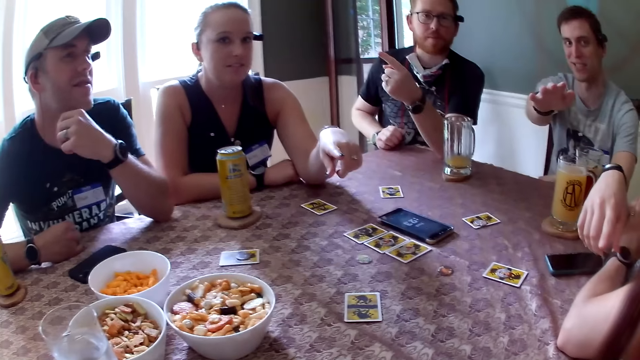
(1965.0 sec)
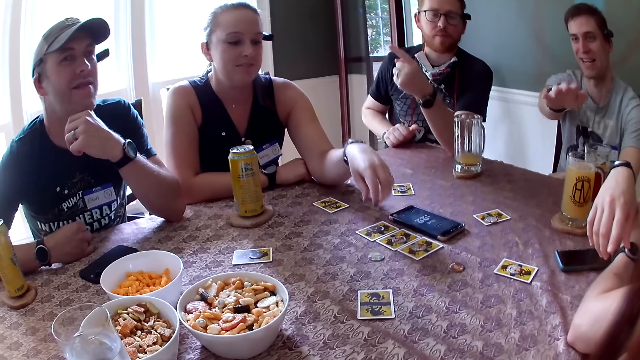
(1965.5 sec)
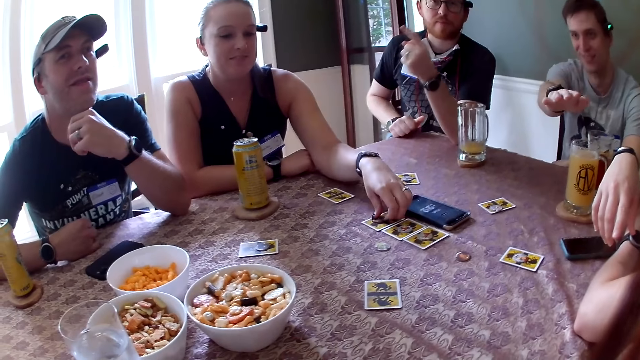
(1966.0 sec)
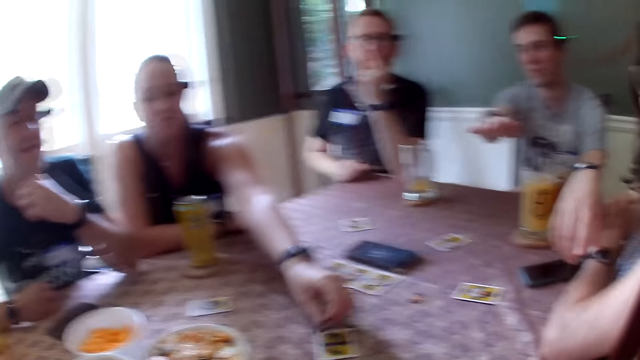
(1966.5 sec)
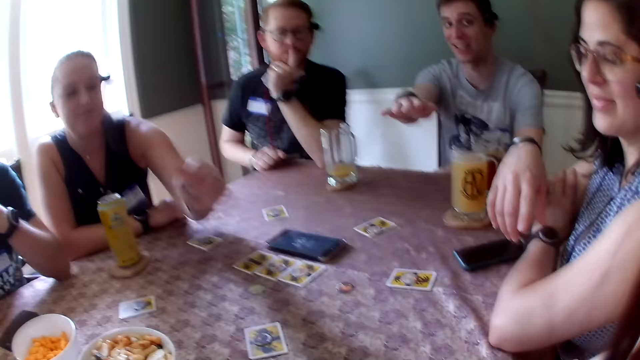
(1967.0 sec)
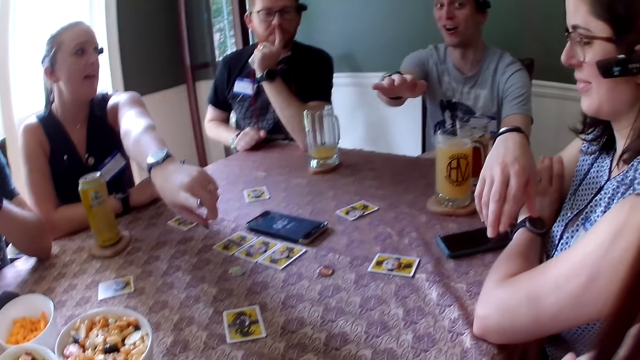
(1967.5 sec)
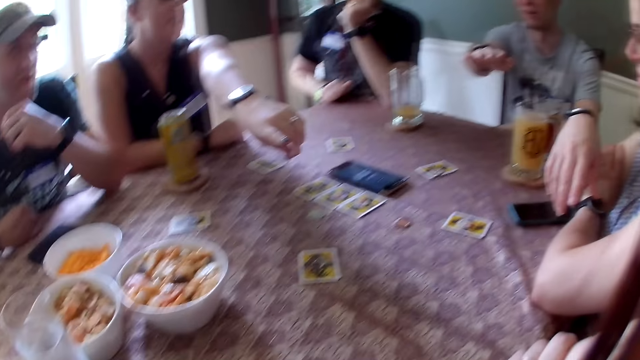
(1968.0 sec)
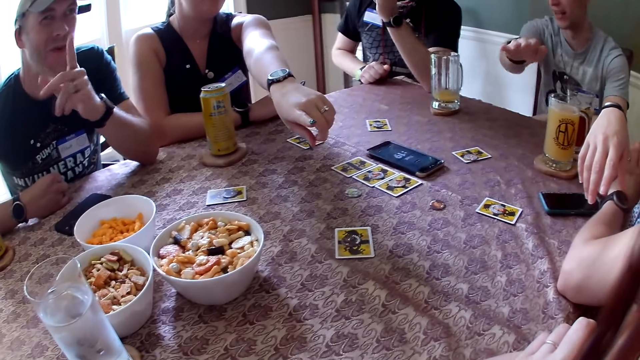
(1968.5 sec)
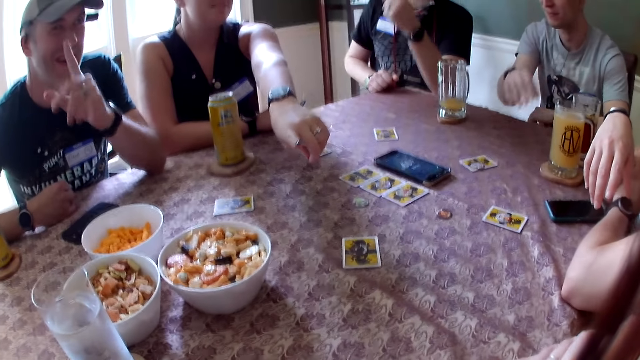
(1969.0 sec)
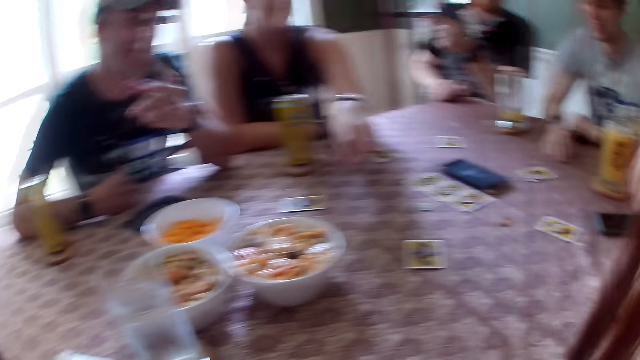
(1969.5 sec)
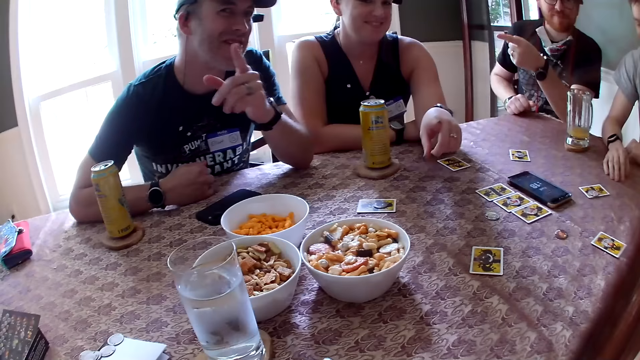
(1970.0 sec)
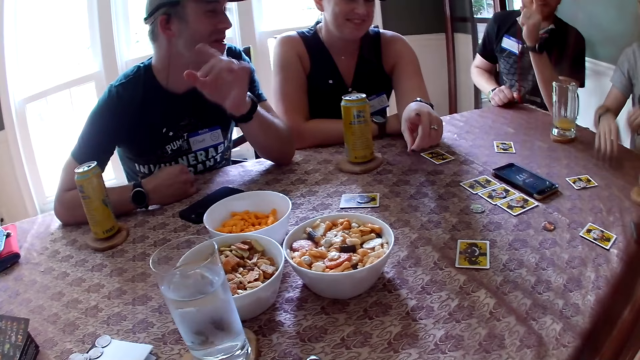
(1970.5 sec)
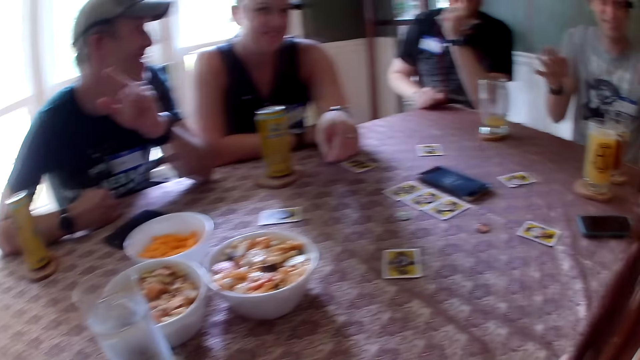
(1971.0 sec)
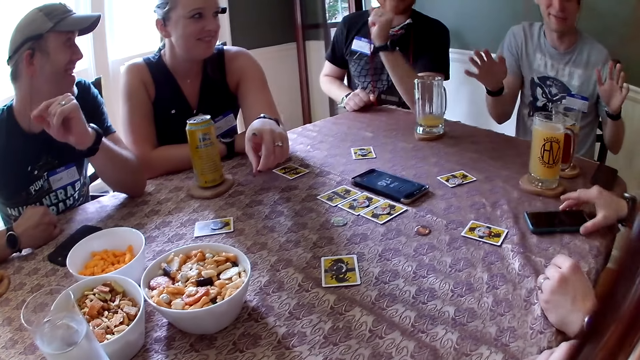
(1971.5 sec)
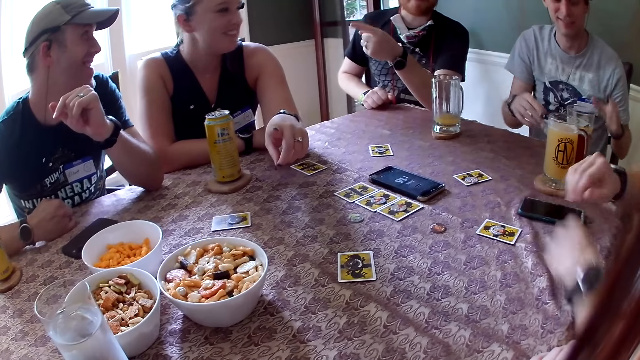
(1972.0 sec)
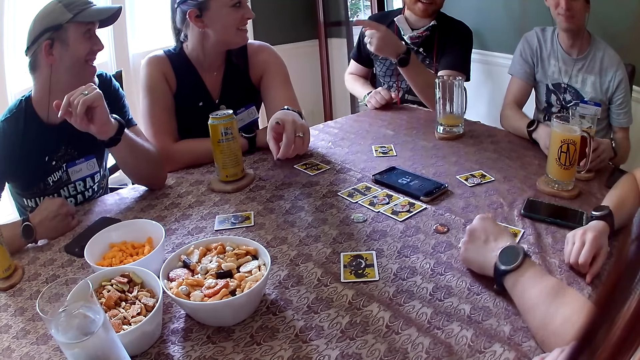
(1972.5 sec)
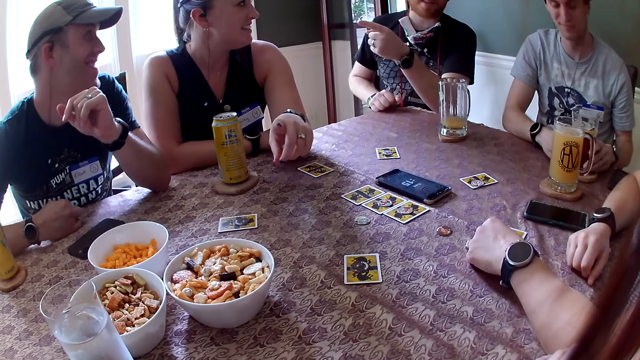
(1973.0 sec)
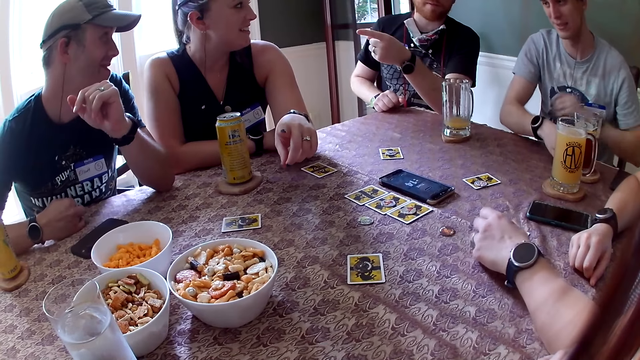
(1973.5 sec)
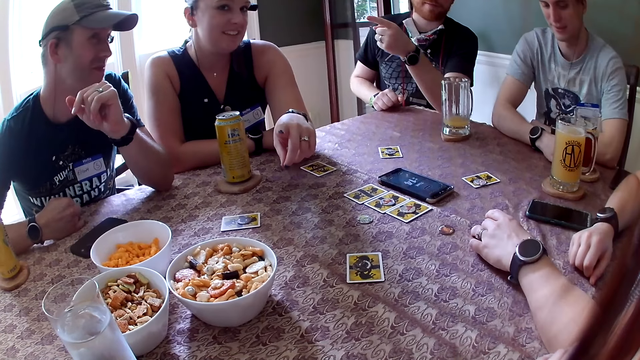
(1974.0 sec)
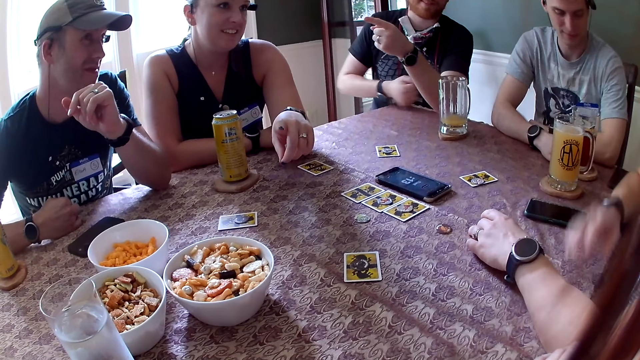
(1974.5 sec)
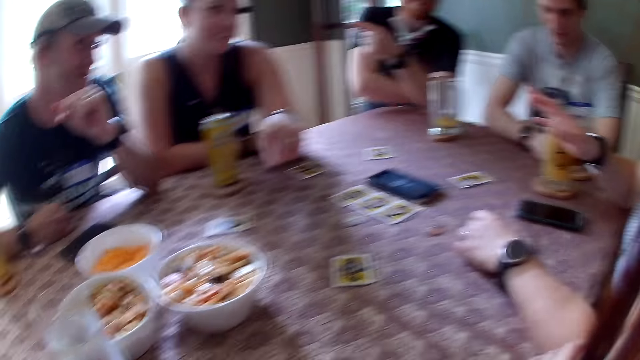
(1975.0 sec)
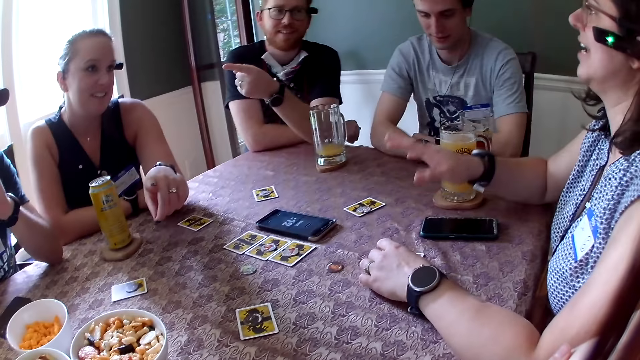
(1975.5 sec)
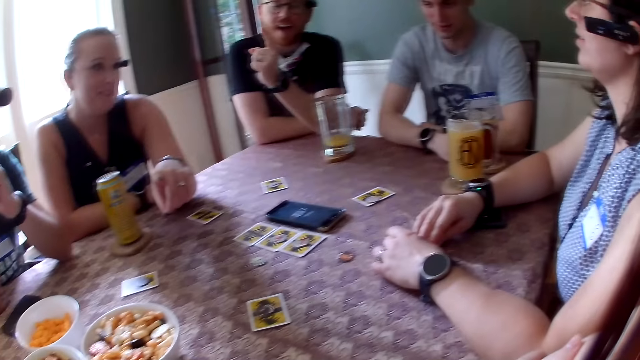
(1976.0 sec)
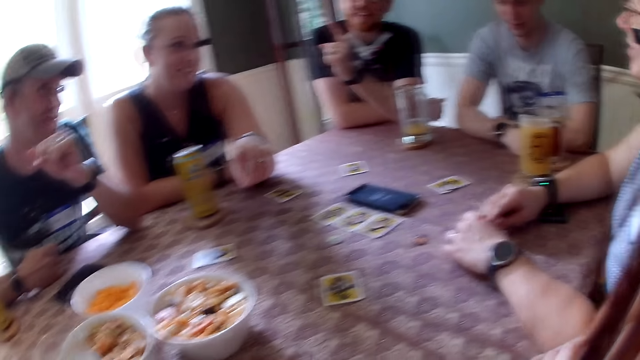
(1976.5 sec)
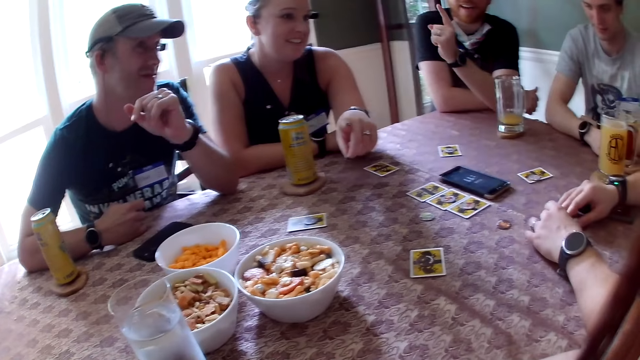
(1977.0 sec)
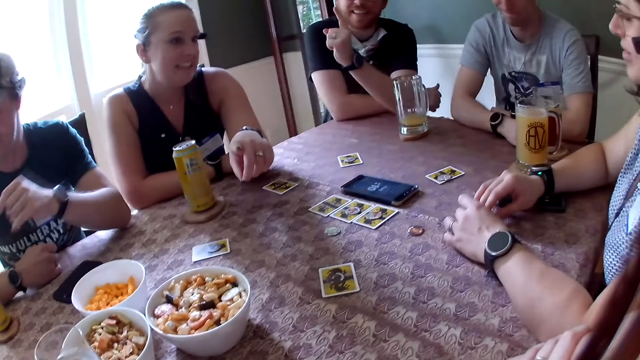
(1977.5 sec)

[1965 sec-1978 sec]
A person raises a hand. A woman picks up a piece from the card with her left hand. Another person points. The camera wearer interacts with everyone in the apartment. The woman drops the piece on the card with her left hand. A man touches his face with his left hand. The woman points her left hand. A third person puts the card aside and points at the side. The woman interacts with everyone in the apartment. Another man drops both hands on the table. A third man interacts with everyone. Another woman points while both laugh. The other woman adjusts the smartphone on the table with her right hand. The first man interacts with everyone. The other woman touches the phone. The first man points his left hand. The other woman drops her hands on the table. The second man holds the glass on the table with his left hand. The other woman holds the card on the table with her left hand. The second man drops his left hand on the table. The other woman interacts with everyone in the apartment and raises her right hand from the table. The first man drops his right hand on the table. The second person talks to the other woman. The first man interacts with everyone. The other woman drops her right hand on the table.

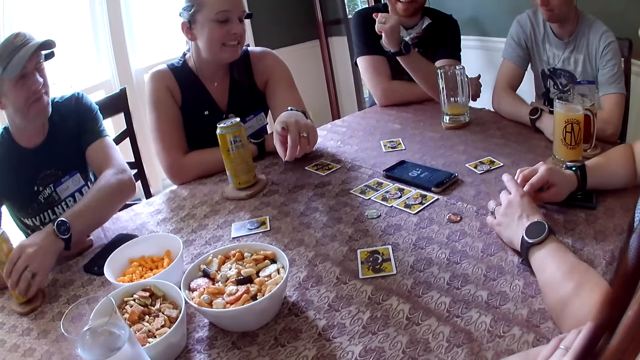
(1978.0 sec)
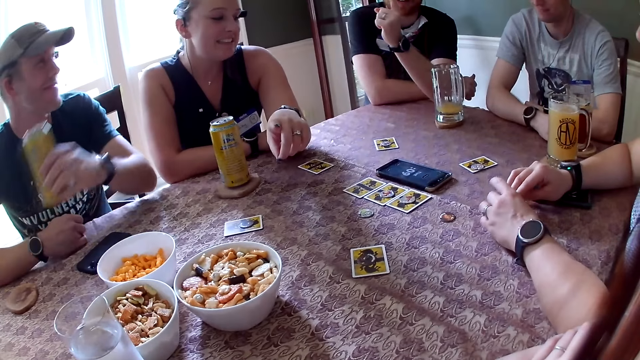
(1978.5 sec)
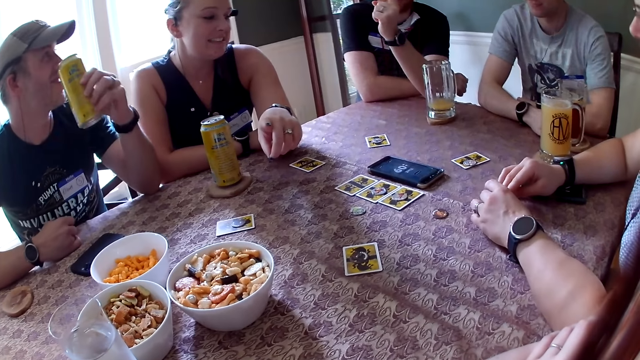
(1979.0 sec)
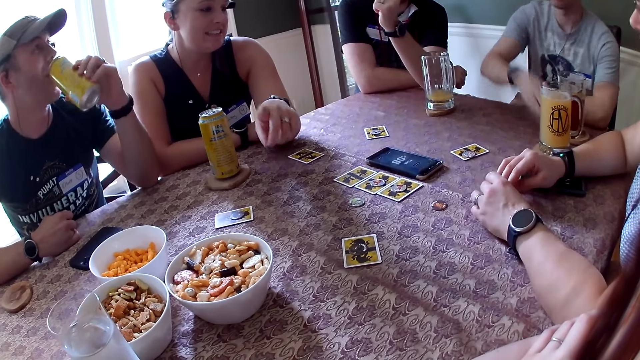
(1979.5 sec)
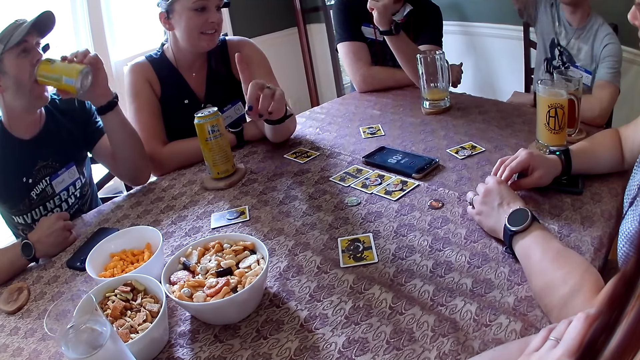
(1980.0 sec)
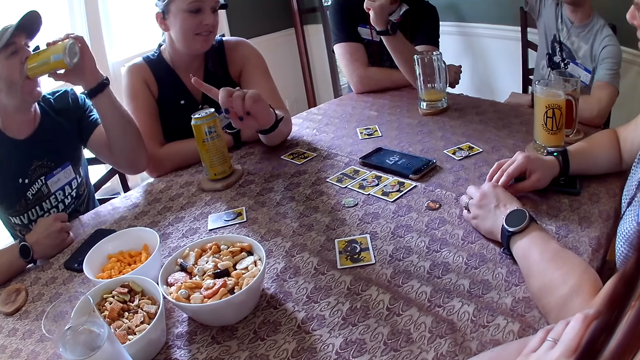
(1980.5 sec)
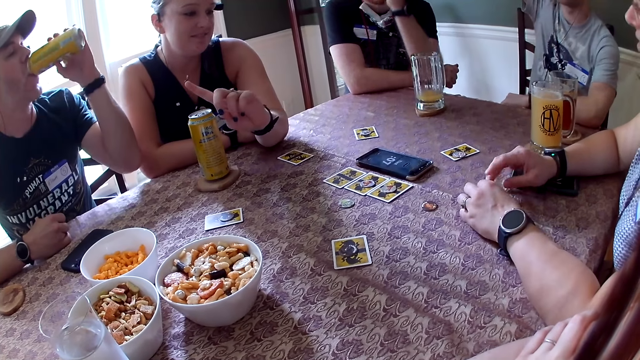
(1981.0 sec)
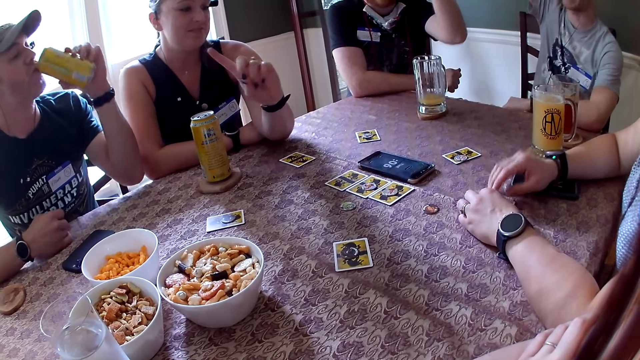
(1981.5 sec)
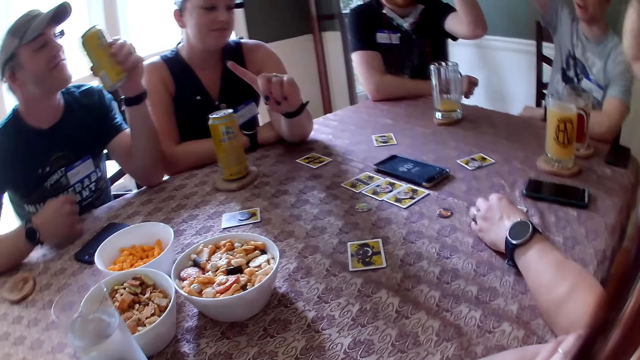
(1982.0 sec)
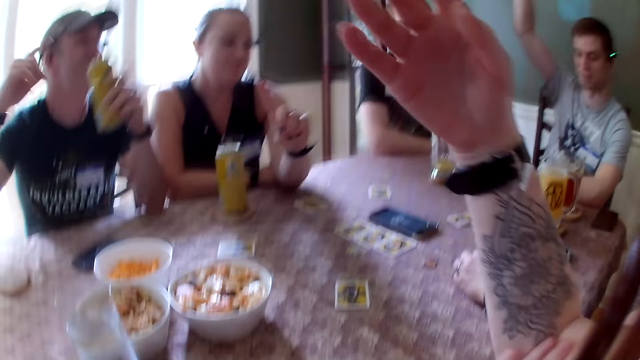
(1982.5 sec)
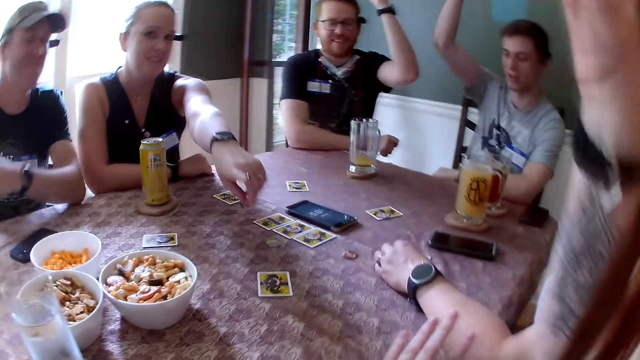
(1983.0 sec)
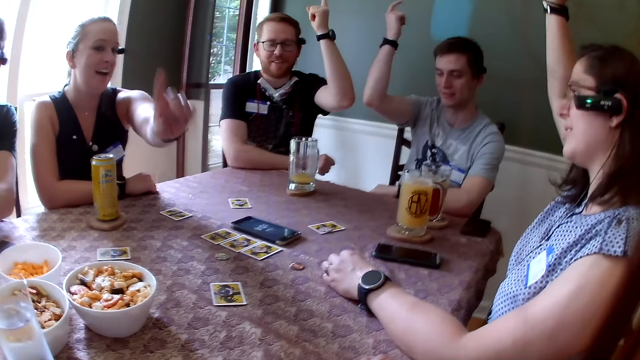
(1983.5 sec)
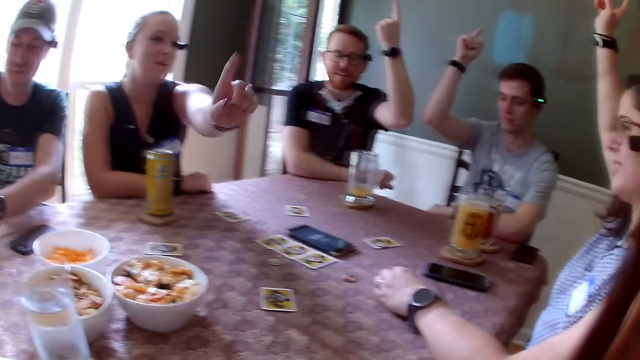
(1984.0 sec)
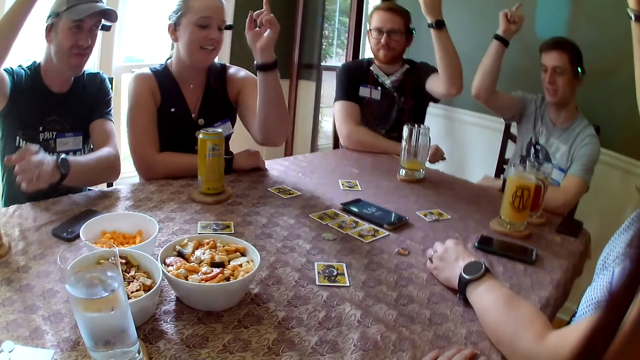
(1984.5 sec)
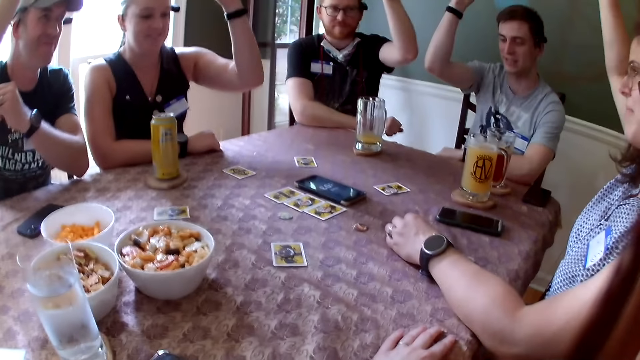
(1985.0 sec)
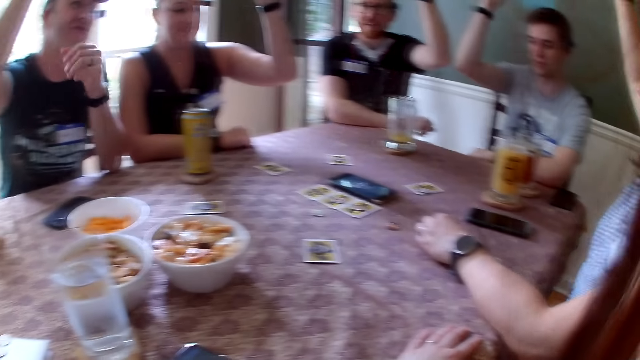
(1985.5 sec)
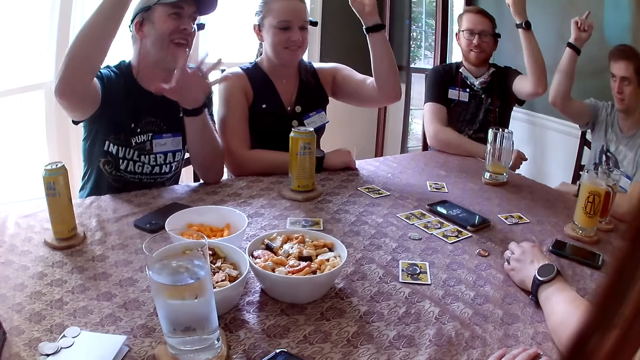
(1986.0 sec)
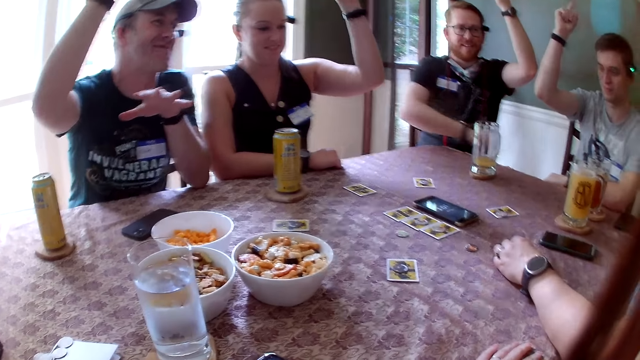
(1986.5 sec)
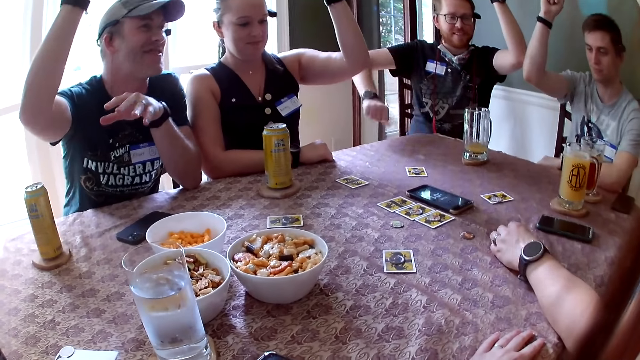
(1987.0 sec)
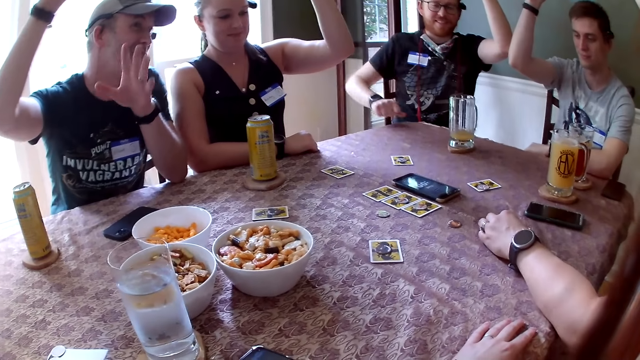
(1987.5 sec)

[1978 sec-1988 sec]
A man picks up the can from the table with his left hand. Another man raises his right hand and interacts with everyone. The first man drinks from the can with his left hand. A third man raises his left hand. The first man drops his left hand on the table. A woman raises her right hand from the table. The first man raises his right hand. The camera wearer raises her right hand. Another woman interacts with everyone in the apartment. The first man drops the can on the table with his left hand. The other woman raises her left hand. The first man drops his left hand on the table. The first woman interacts with everyone in the apartment. The first man interacts with everyone. The camera wearer with friends raises a hand.
